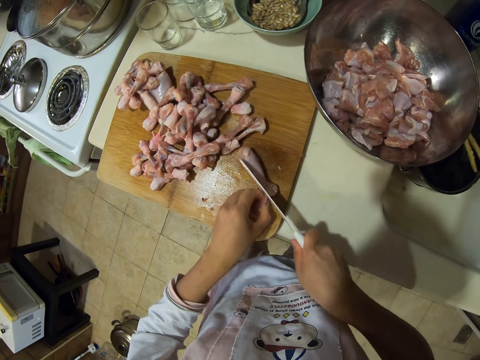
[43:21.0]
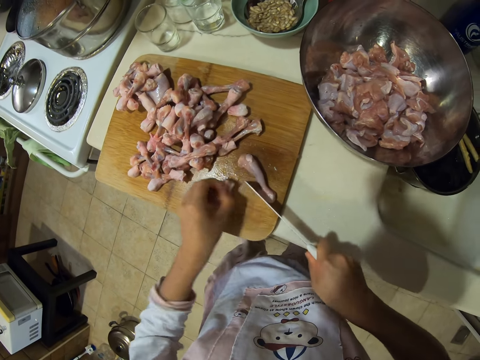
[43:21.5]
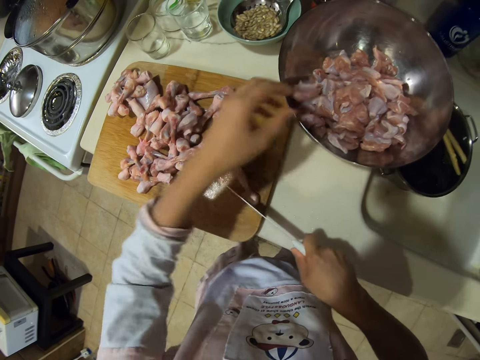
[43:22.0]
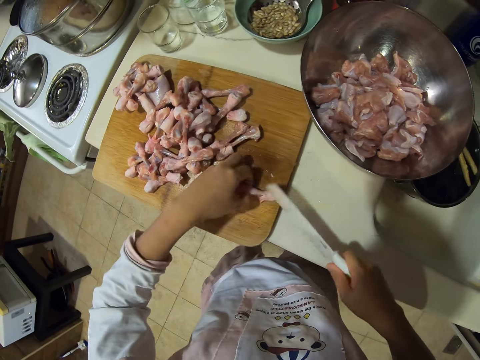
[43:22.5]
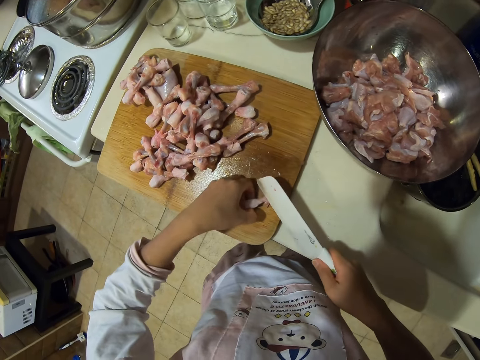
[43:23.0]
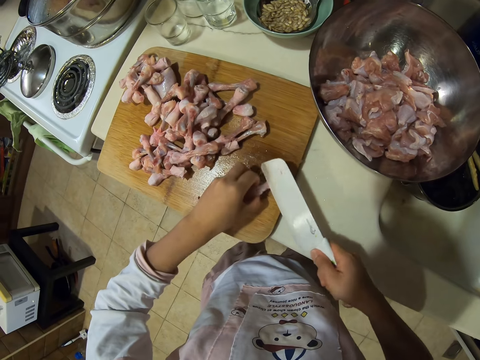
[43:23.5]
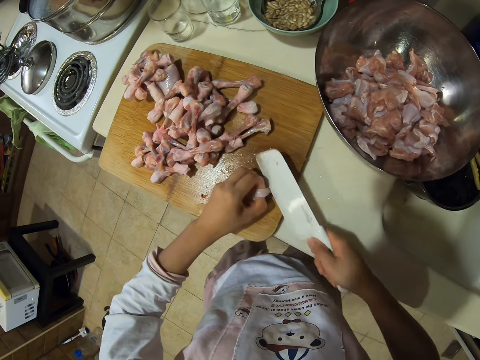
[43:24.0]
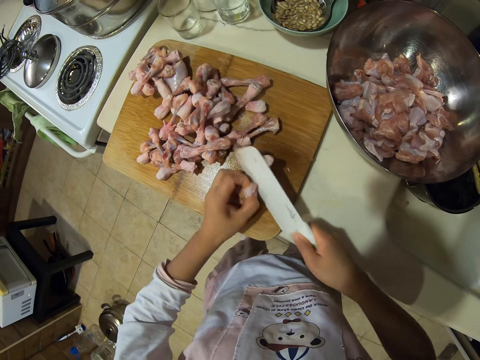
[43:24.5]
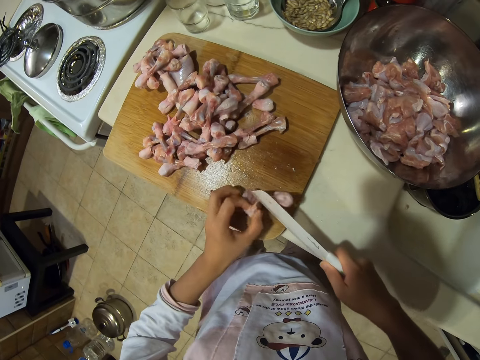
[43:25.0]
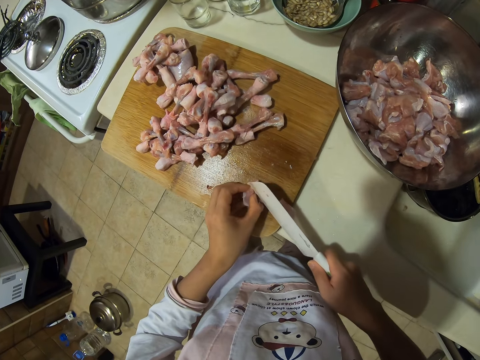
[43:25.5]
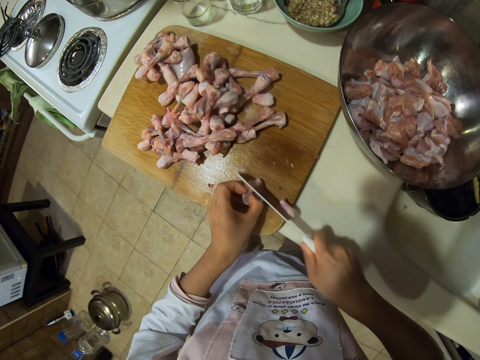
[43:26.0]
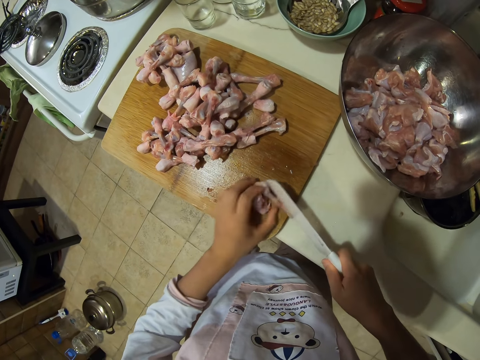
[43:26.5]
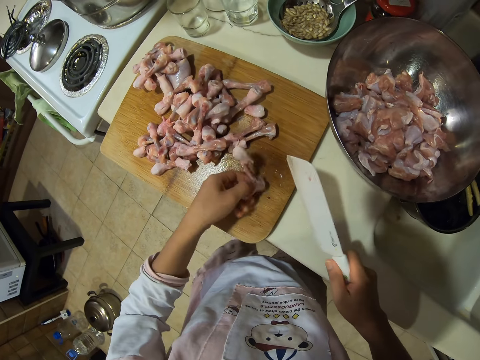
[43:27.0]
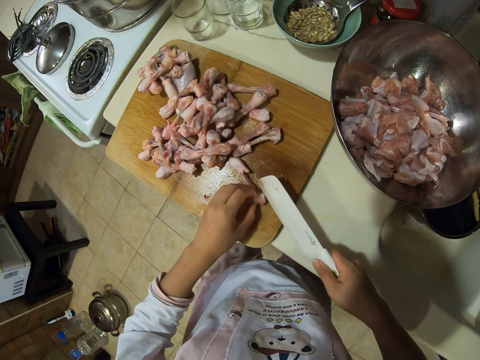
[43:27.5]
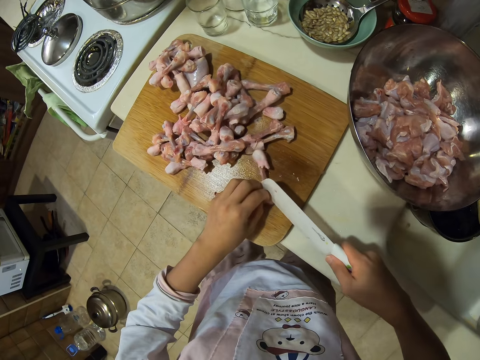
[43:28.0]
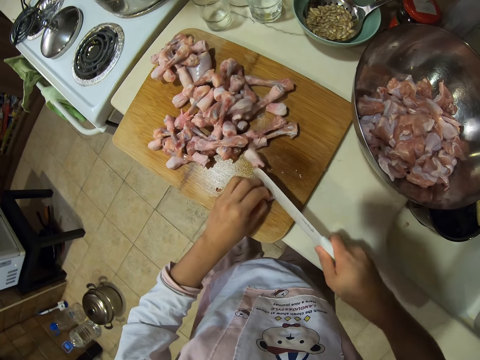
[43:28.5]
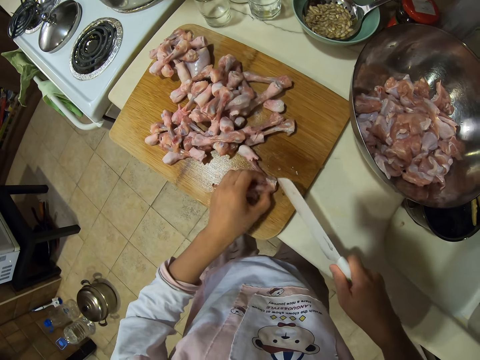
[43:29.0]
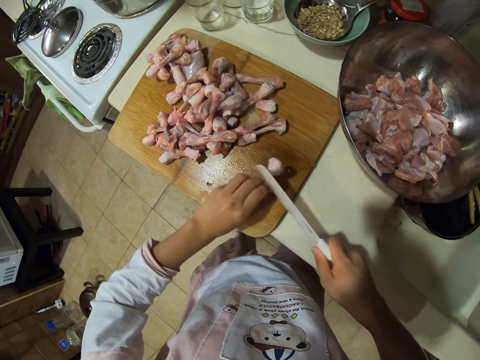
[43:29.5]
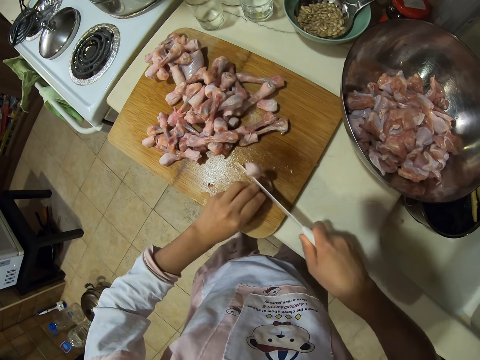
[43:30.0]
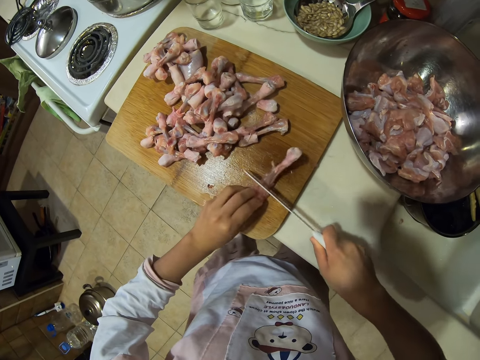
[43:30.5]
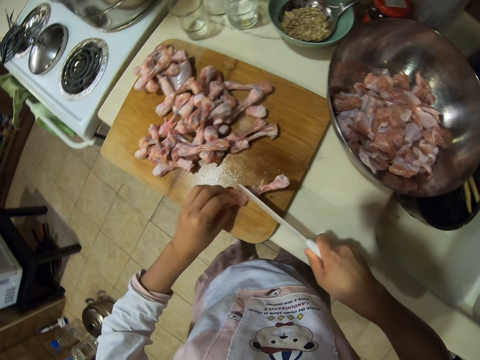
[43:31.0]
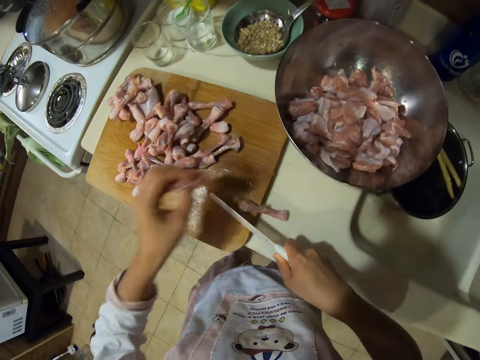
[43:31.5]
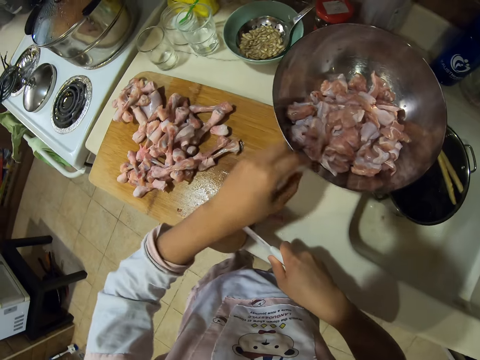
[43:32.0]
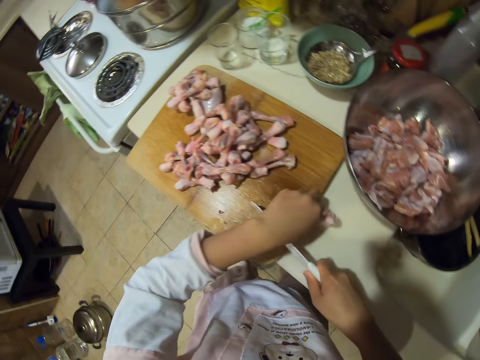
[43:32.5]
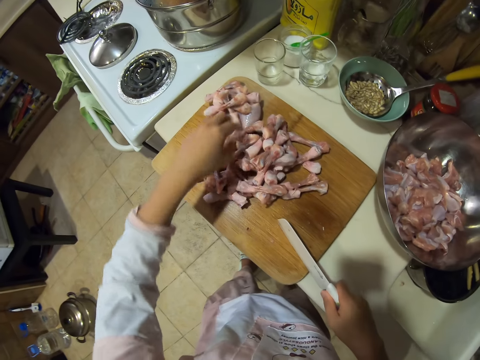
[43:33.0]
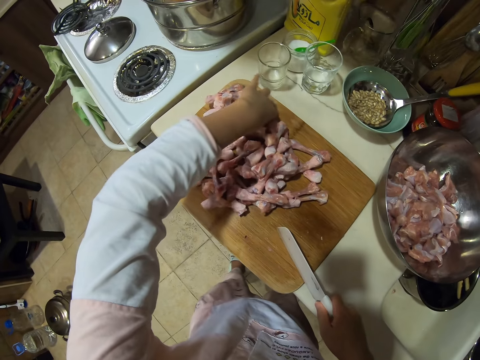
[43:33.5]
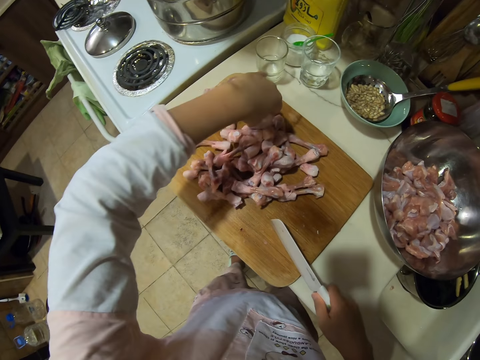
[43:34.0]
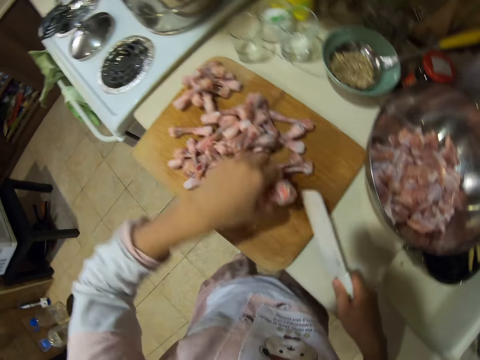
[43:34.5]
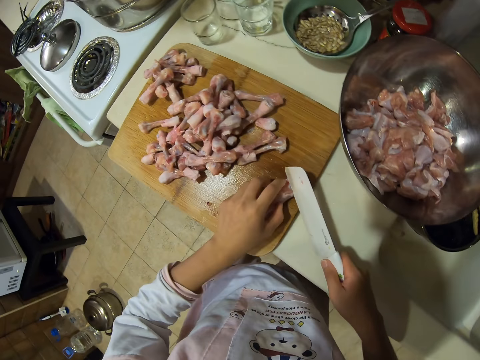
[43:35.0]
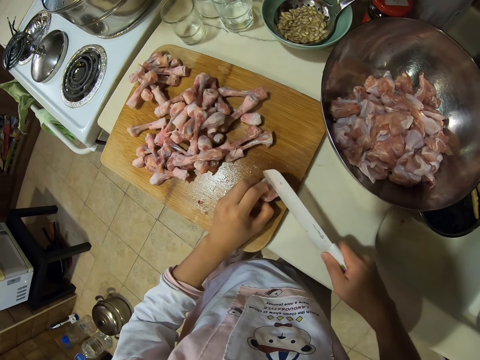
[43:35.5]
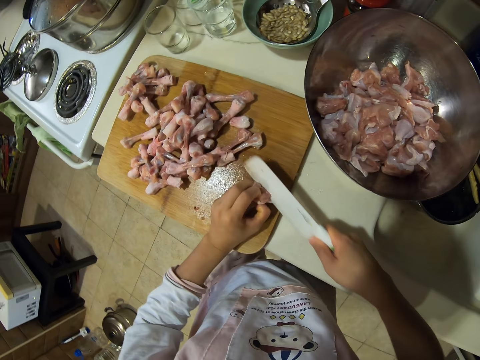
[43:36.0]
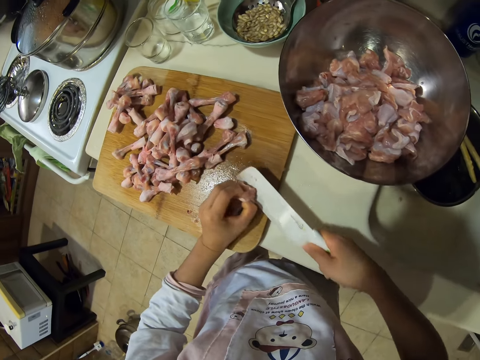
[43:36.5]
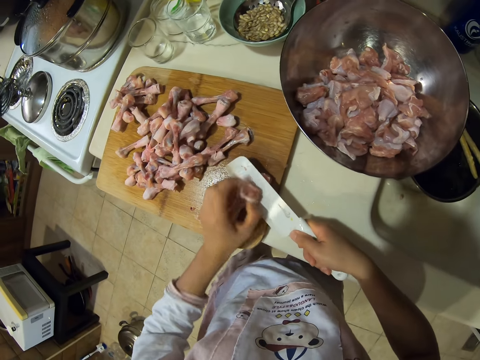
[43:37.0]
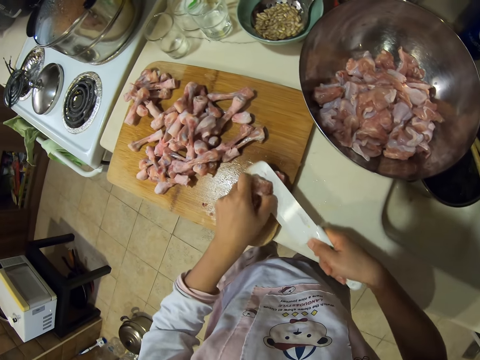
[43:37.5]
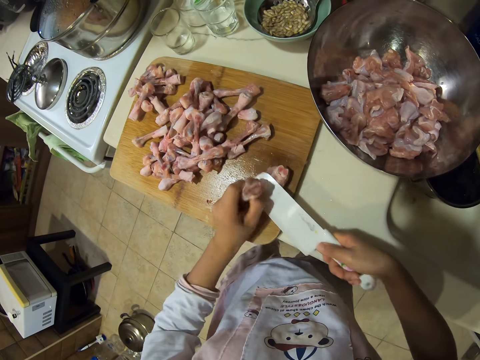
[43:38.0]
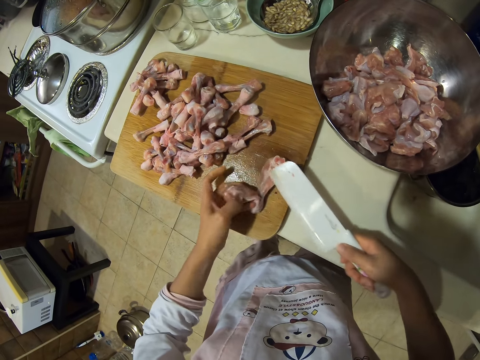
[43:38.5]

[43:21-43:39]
The camera wearer puts the chicken drumstick meat in the bowl or plate. They cut the piece of meat into pieces. They put the chicken drumstick meat in the bowl or plate. They pick up the pieces of meat, put down the pieces of meat and pick up the pieces of meat. They chop the chicken drumstick meat.

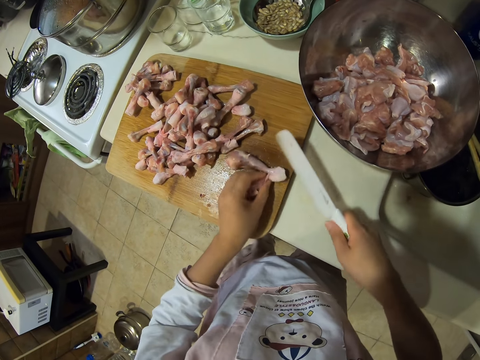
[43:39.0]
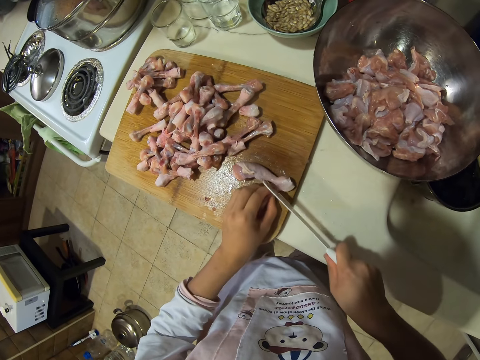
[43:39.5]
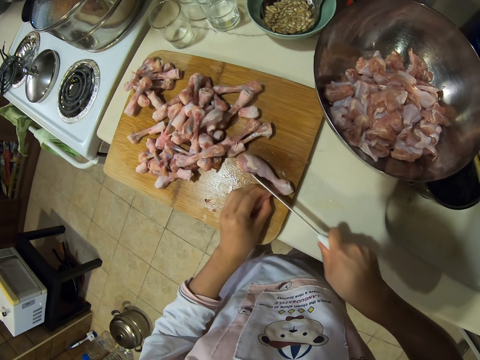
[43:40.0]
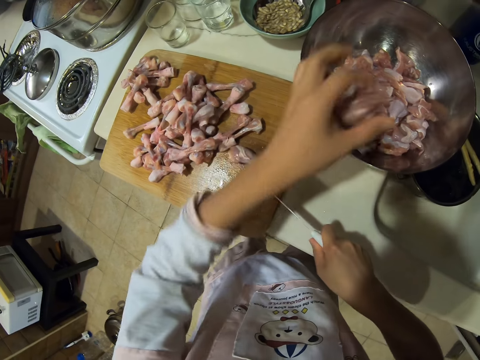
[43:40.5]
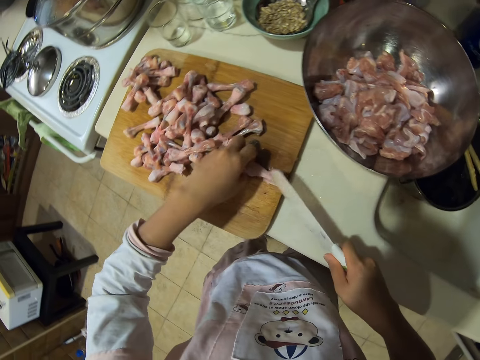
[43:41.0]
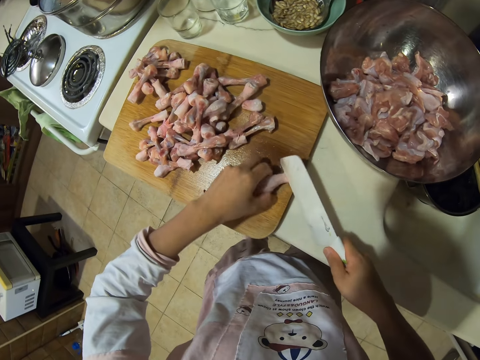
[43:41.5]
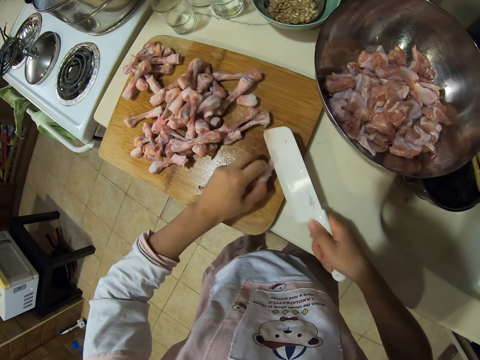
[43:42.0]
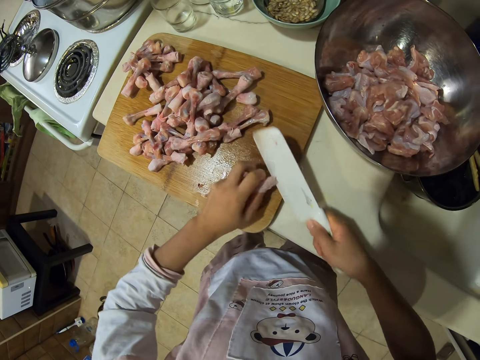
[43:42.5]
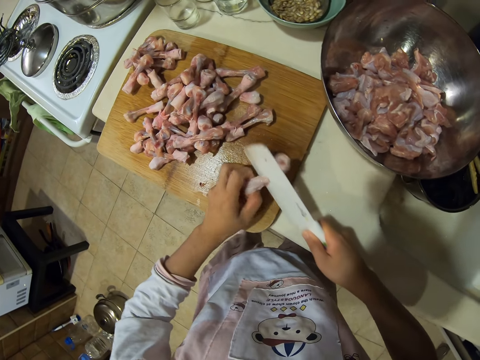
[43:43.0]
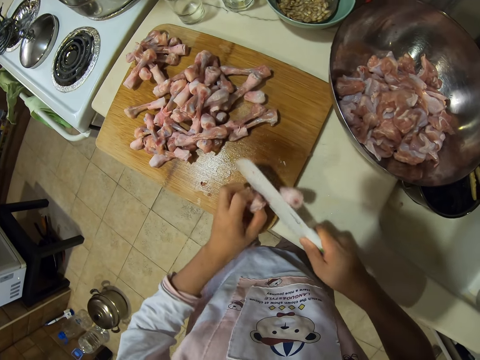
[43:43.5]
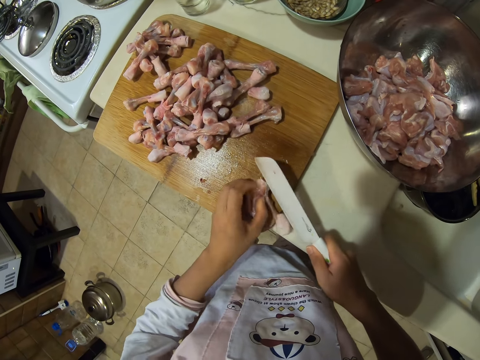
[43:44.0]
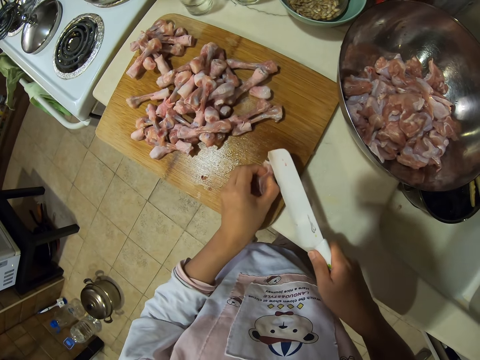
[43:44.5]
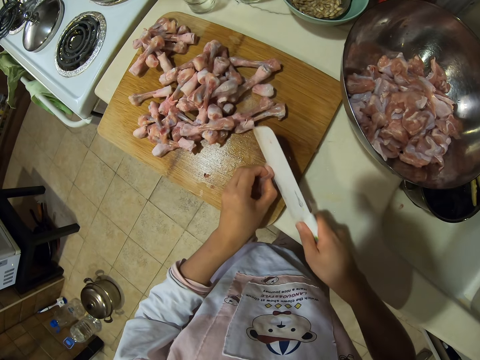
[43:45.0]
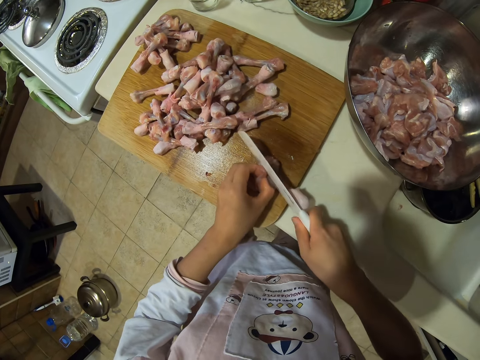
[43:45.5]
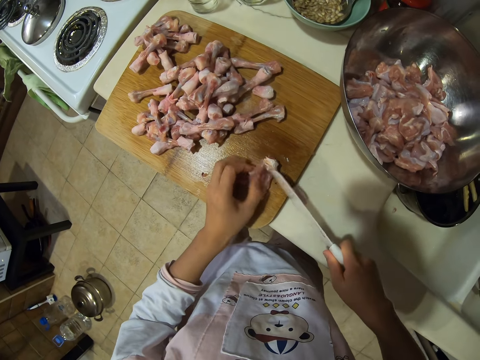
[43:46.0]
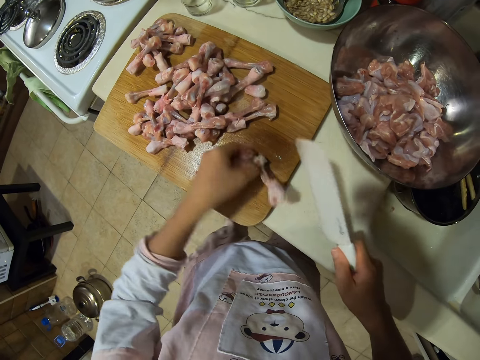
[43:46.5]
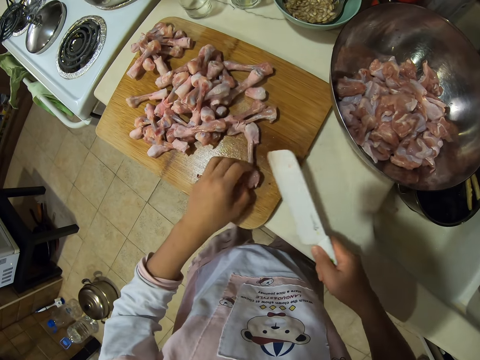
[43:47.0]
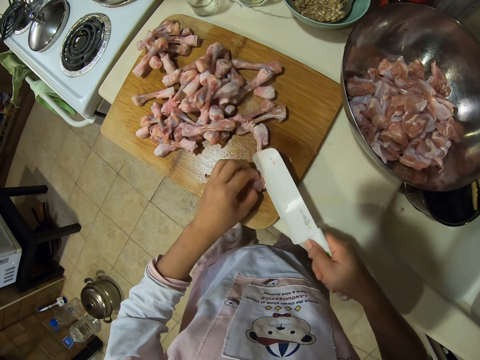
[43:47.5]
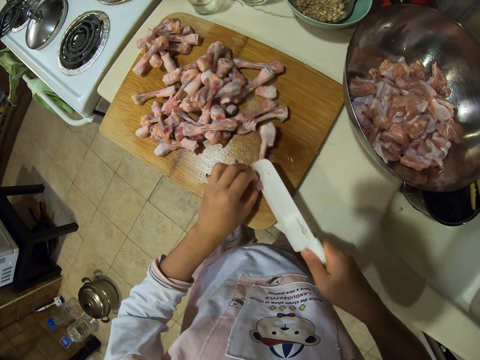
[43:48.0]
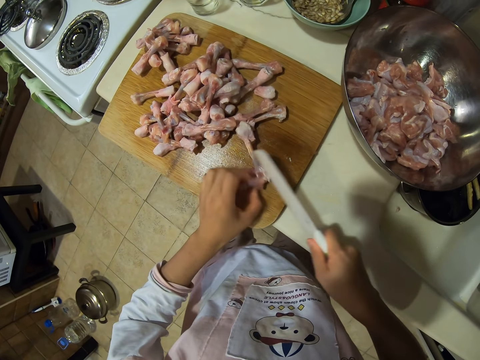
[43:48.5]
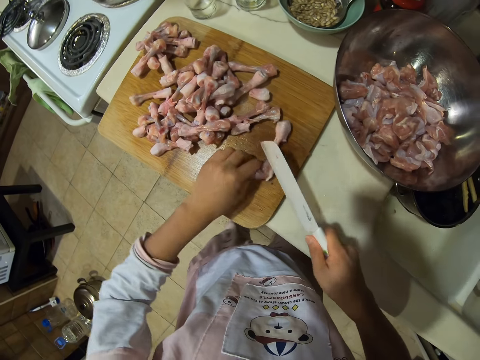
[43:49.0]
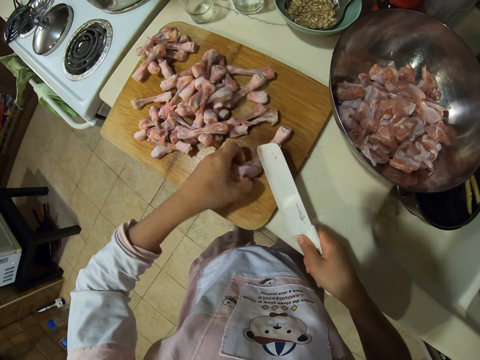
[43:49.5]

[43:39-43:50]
The camera wearer puts the chicken drumstick meat in the bowl or plate. They cut the pieces of meat into pieces.
